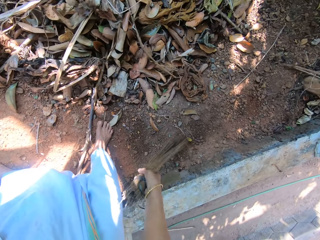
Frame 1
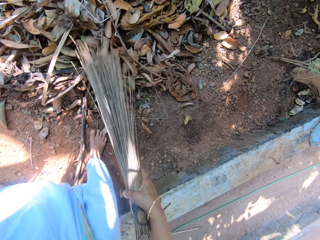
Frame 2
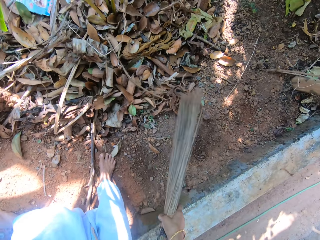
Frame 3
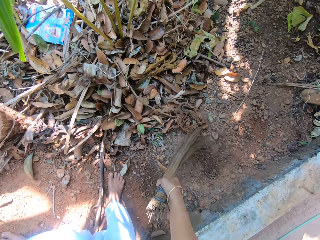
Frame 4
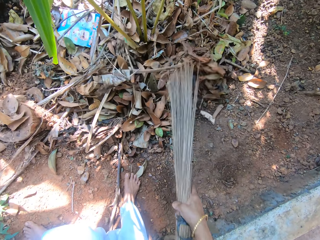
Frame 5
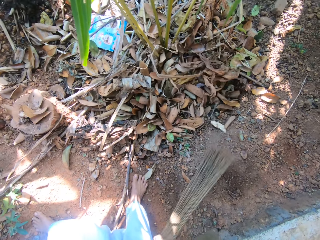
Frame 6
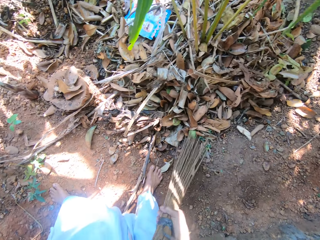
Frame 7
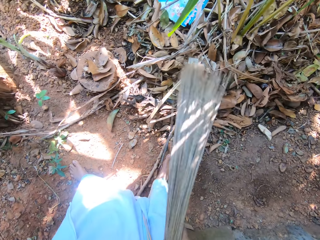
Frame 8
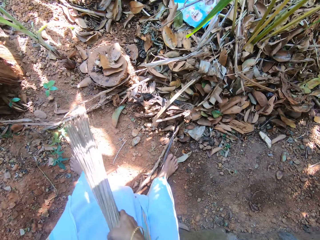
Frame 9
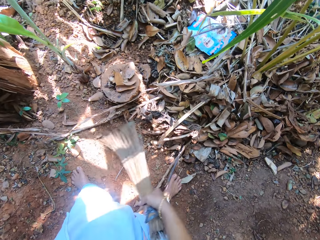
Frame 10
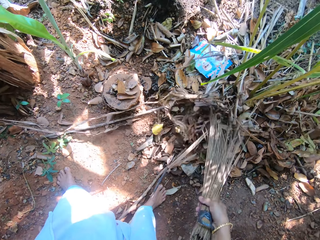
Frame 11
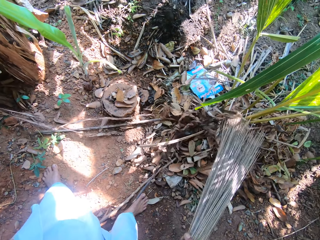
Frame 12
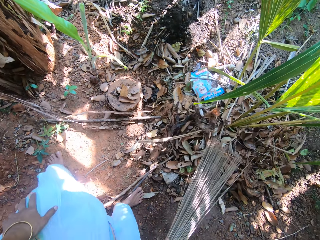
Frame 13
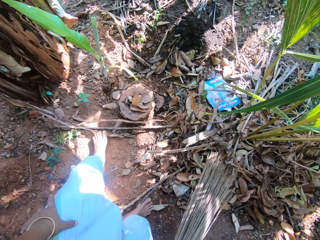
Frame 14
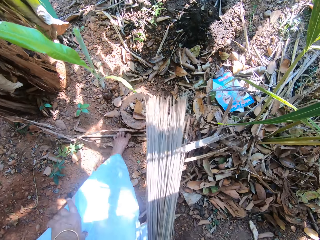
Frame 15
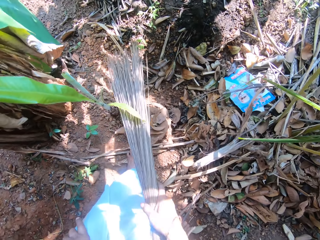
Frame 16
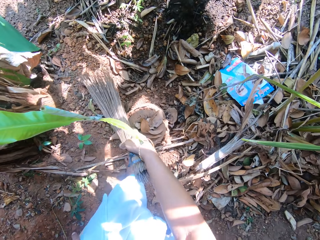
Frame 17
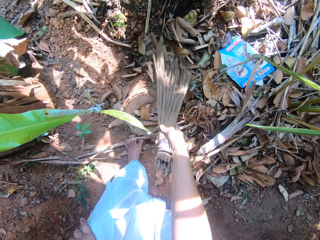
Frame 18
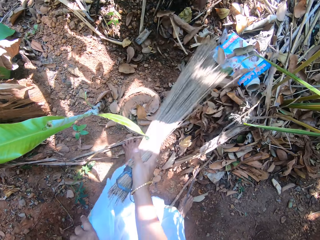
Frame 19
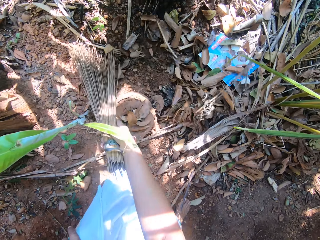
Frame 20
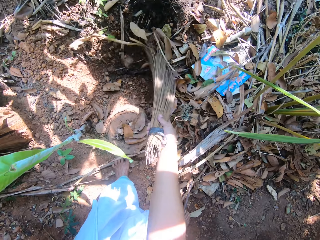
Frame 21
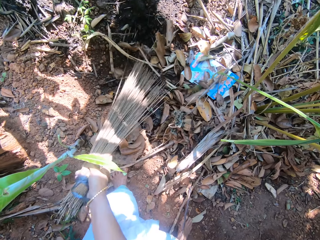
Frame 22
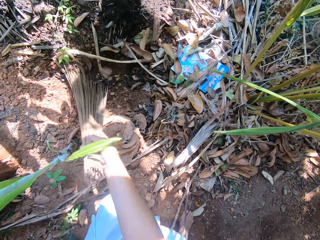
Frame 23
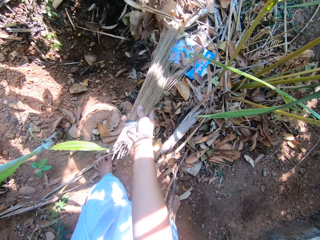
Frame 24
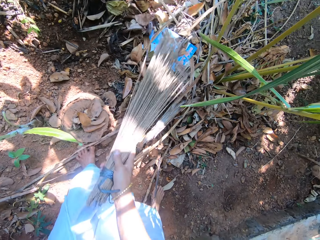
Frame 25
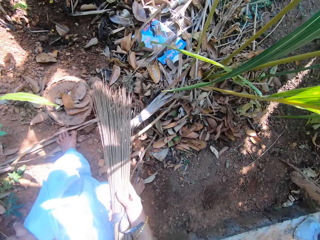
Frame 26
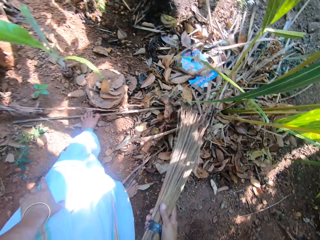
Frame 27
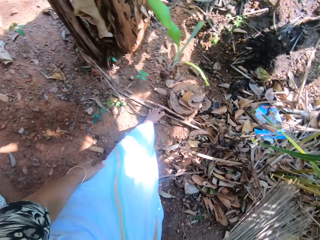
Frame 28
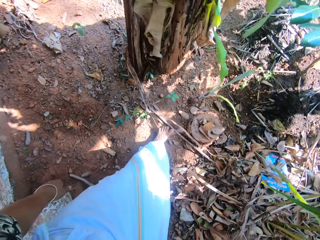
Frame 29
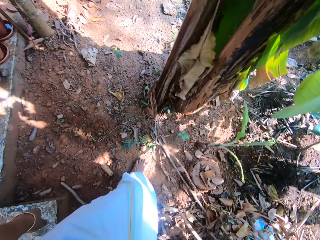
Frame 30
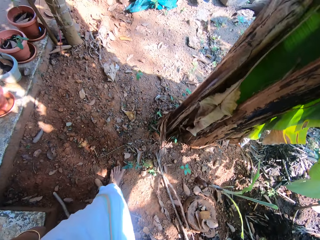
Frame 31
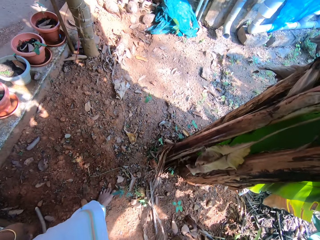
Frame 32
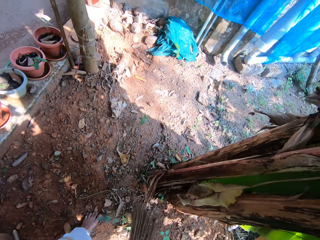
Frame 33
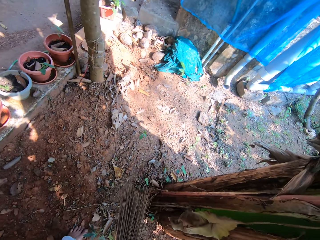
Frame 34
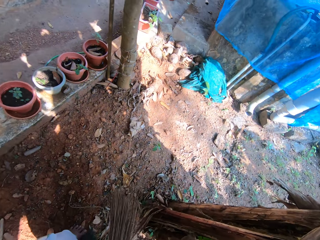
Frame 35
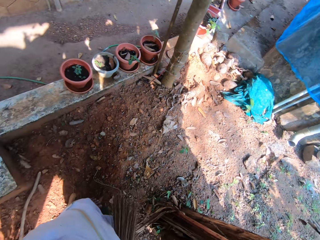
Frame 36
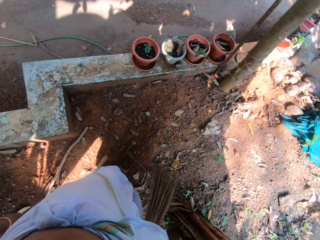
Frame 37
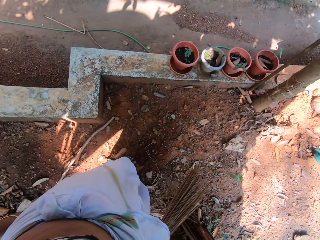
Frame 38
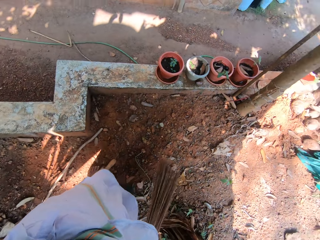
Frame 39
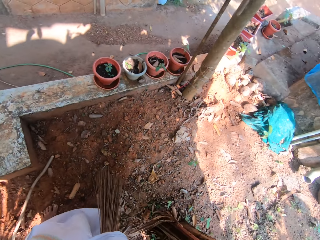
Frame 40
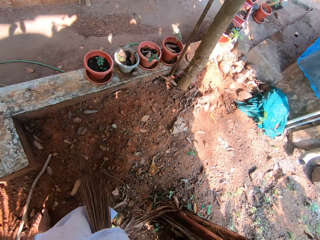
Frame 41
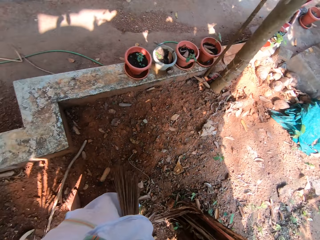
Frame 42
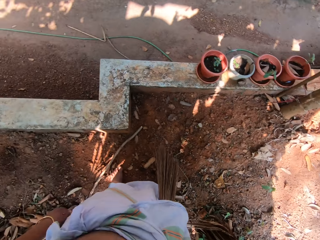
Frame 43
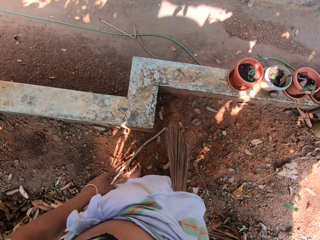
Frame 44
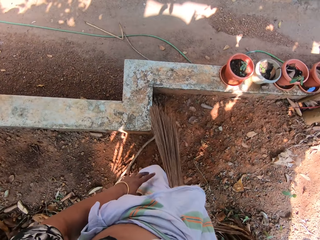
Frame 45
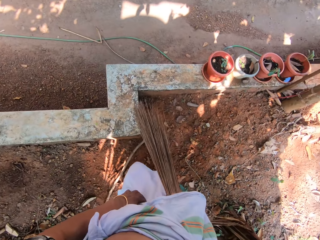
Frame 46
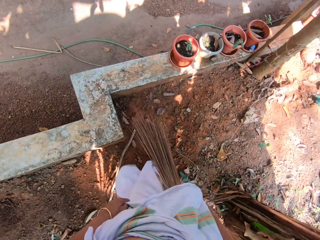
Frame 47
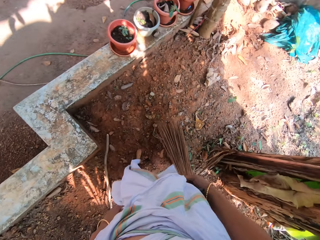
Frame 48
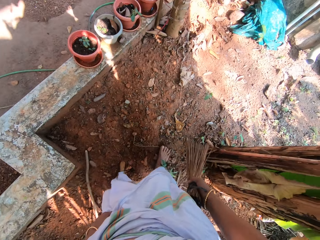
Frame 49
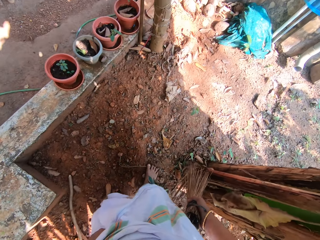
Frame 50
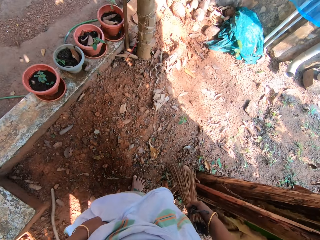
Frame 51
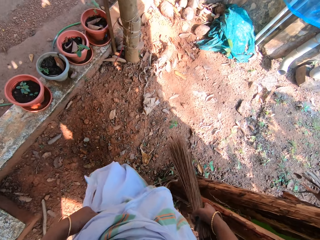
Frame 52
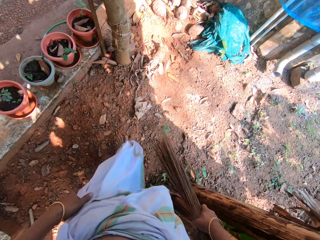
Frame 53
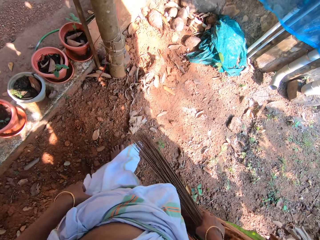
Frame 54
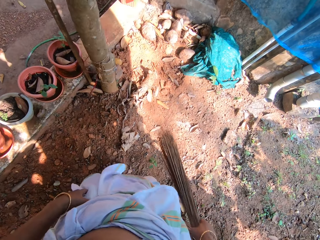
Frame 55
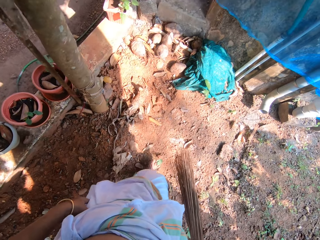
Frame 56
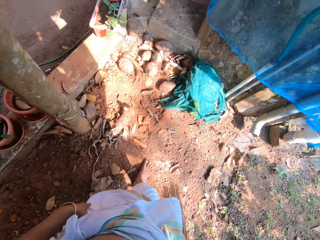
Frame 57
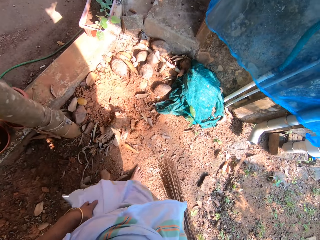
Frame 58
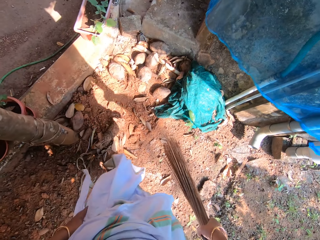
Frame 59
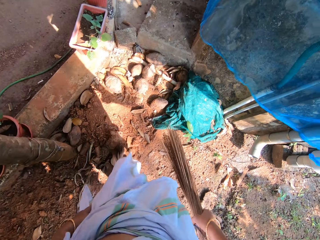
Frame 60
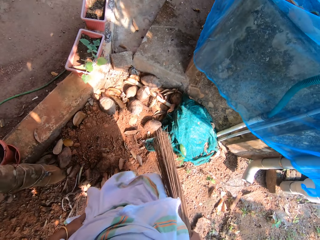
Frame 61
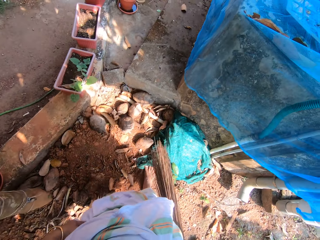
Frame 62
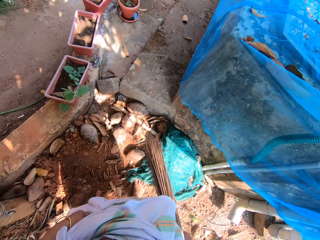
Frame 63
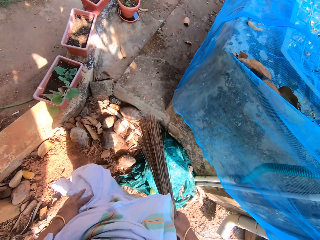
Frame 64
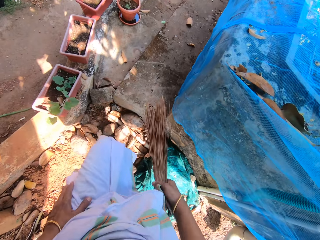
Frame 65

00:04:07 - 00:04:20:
The camera wearer removes her left hand from the broom. She sweeps dried leaves and dried stalks on the ground with the broom in her right hand. She looks around and walks around.

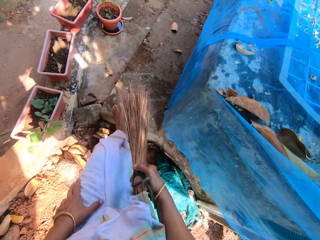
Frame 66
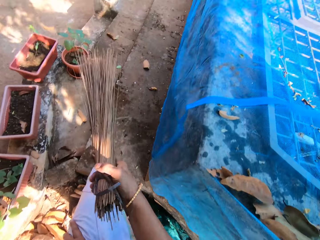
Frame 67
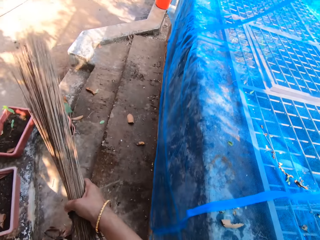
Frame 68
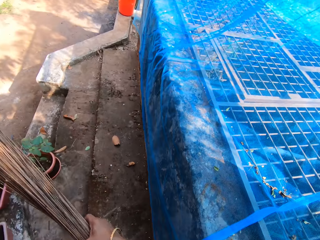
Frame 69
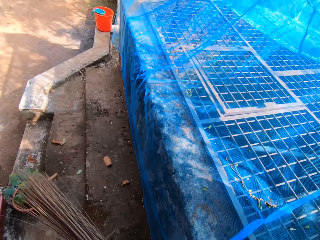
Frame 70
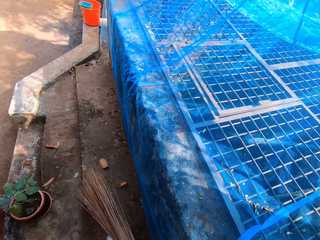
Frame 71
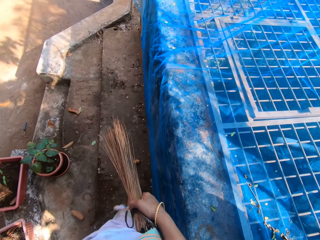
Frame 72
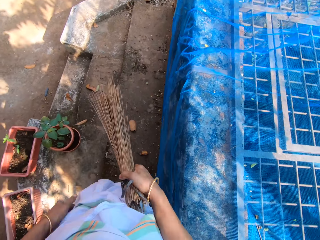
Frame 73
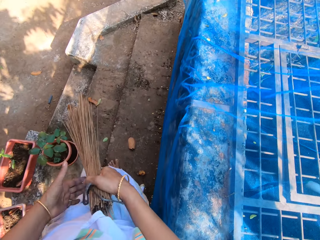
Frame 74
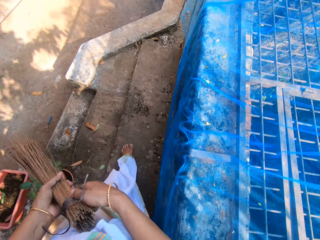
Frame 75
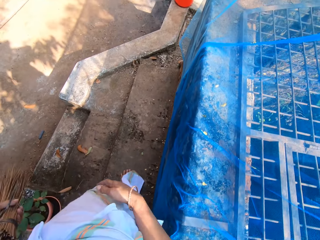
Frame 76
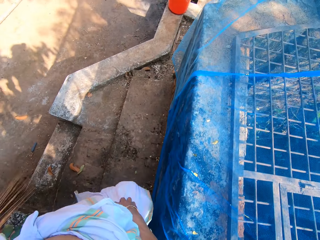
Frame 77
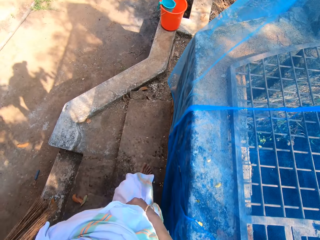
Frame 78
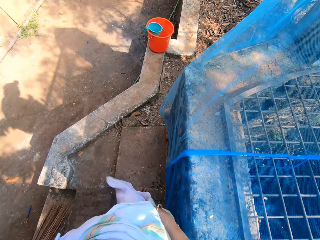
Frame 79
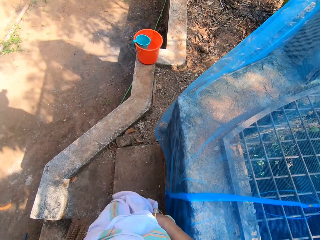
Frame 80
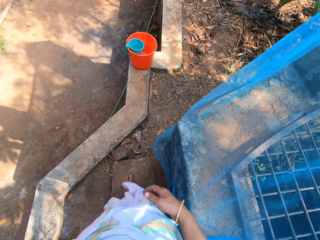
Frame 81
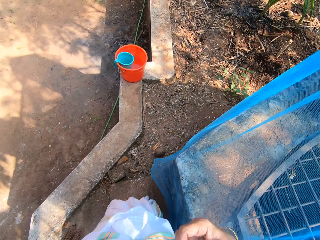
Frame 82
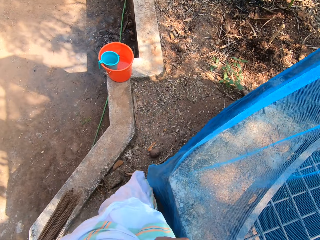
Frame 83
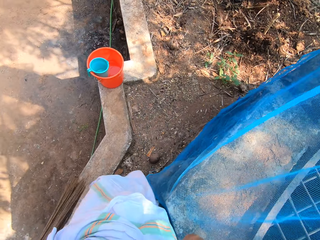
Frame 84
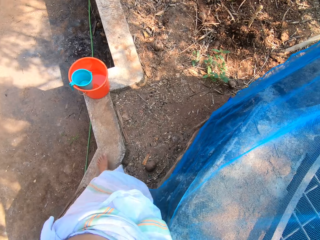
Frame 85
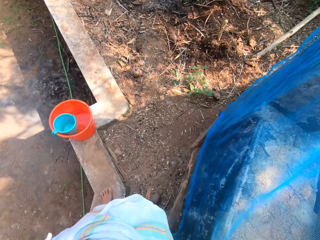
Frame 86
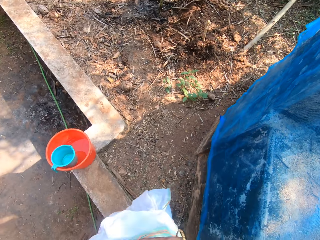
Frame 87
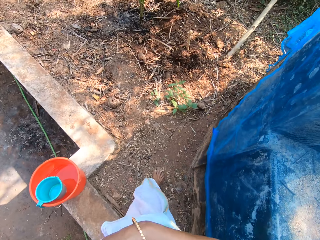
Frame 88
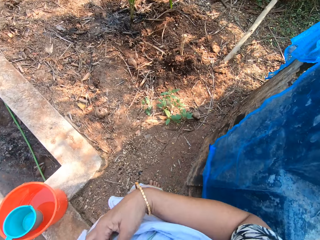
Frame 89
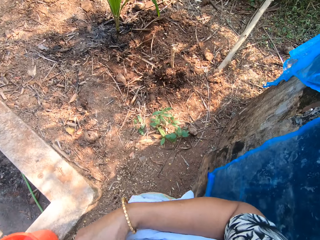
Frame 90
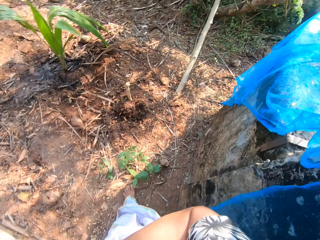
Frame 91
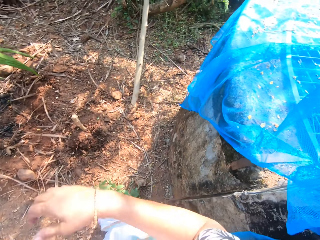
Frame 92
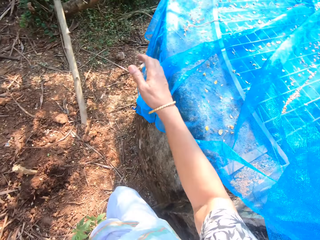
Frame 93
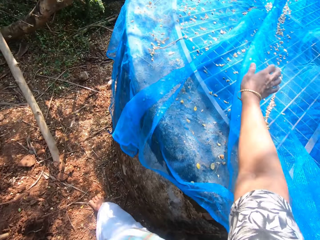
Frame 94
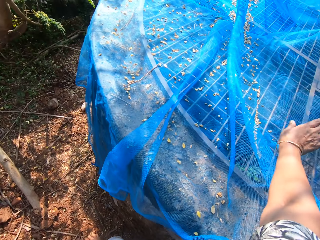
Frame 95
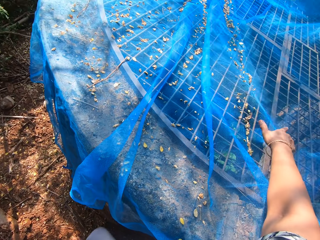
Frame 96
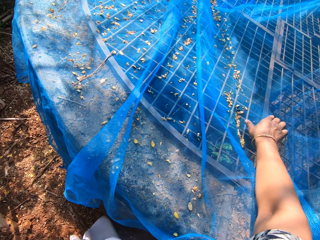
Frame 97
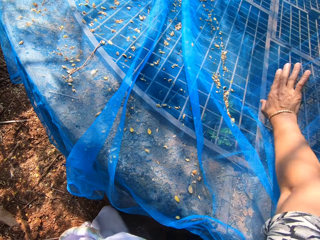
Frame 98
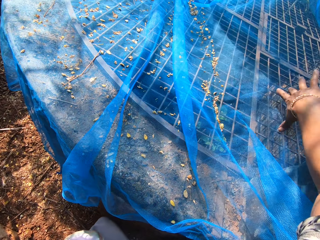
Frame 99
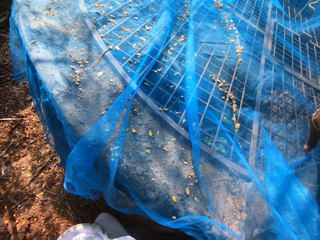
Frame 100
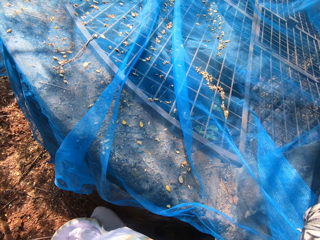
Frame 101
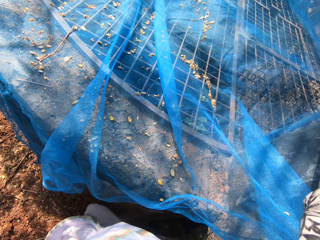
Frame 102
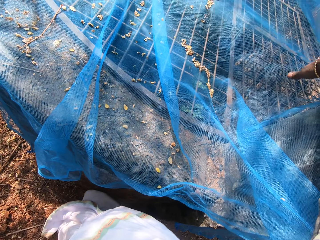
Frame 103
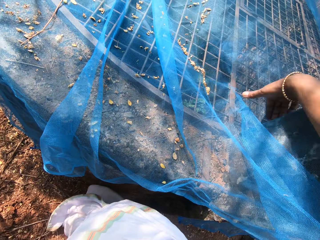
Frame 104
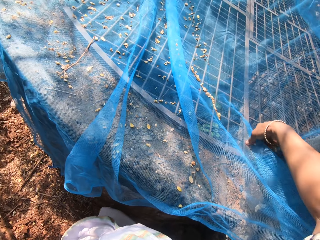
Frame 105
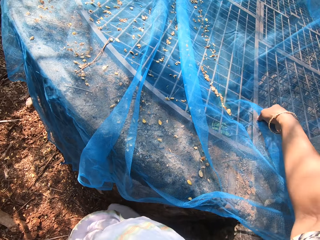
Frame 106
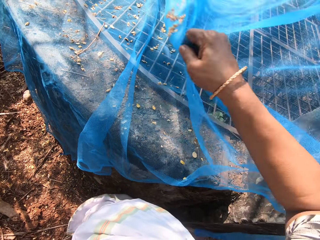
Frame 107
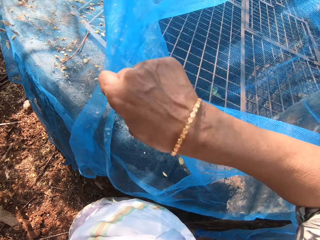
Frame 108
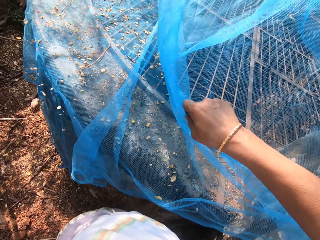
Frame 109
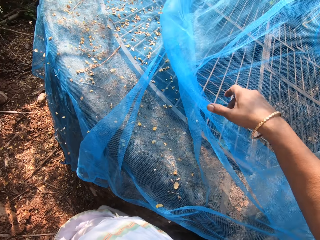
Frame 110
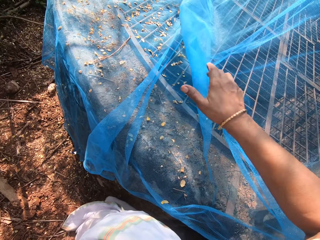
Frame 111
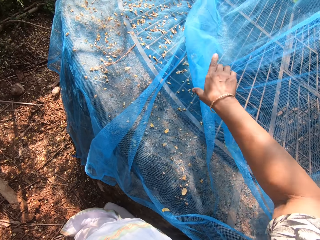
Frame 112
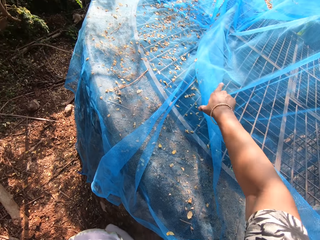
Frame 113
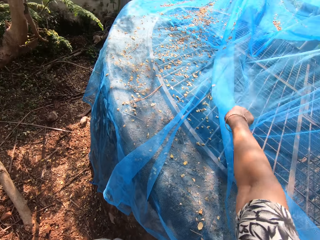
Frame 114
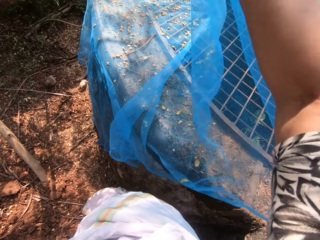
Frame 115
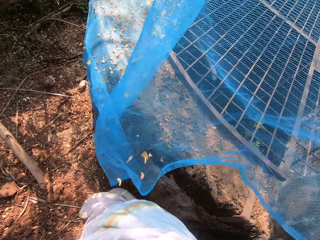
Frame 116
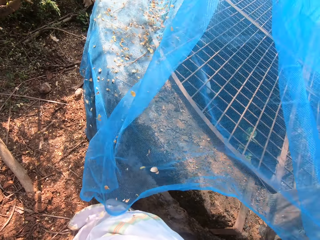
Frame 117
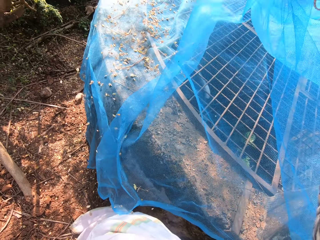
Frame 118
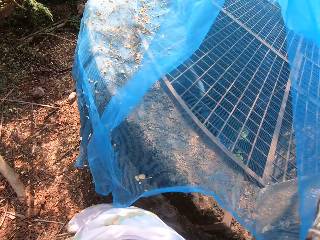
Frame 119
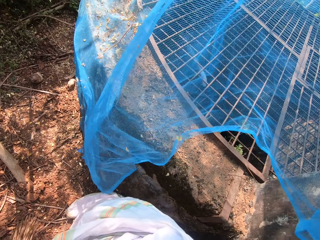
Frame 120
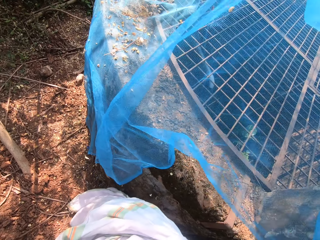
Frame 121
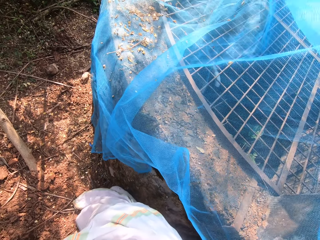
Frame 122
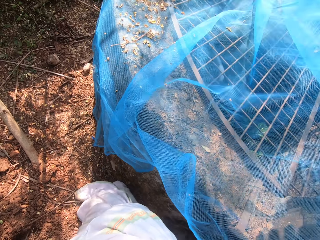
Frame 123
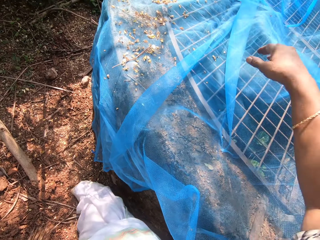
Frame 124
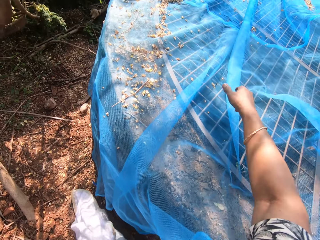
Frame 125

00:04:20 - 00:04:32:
The camera wearer passes the broom from her right hand to her left hand. She touches her chest with her right hand. She dusts dried leaves from a net on a well with her right hand. She pulls the net.
